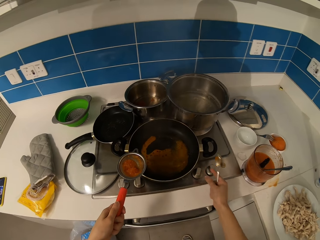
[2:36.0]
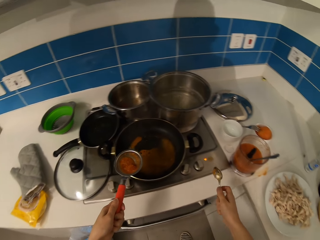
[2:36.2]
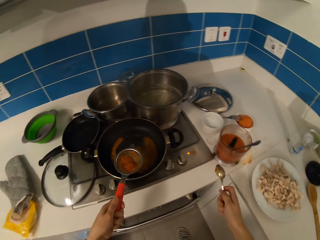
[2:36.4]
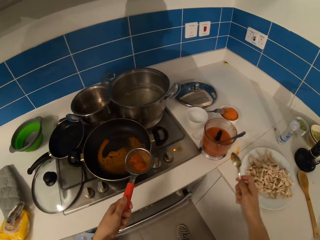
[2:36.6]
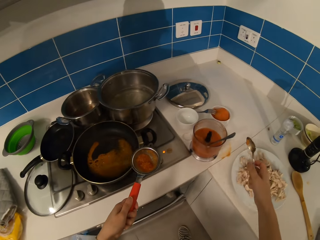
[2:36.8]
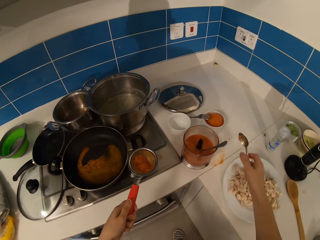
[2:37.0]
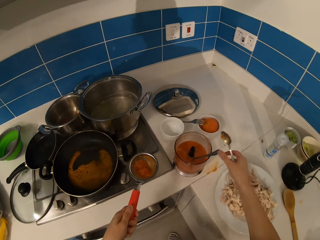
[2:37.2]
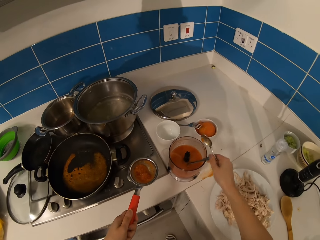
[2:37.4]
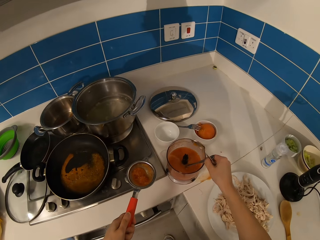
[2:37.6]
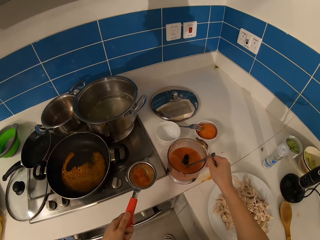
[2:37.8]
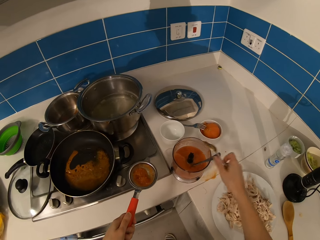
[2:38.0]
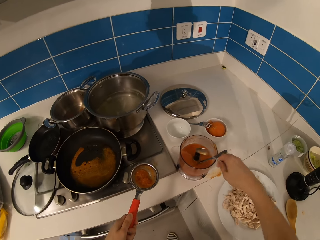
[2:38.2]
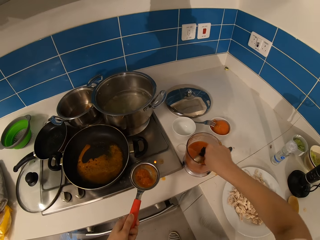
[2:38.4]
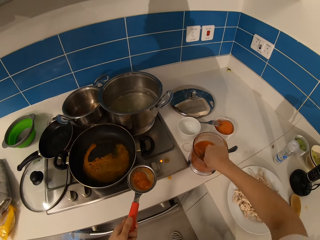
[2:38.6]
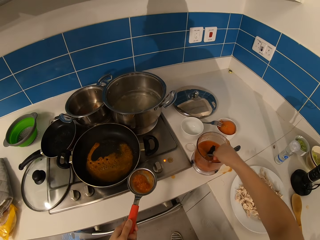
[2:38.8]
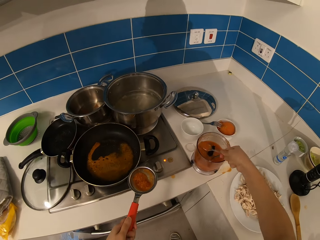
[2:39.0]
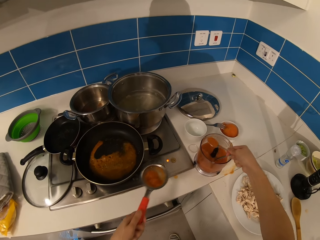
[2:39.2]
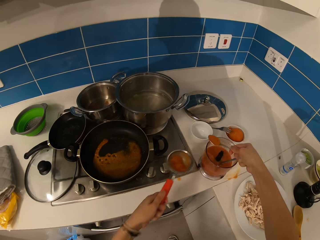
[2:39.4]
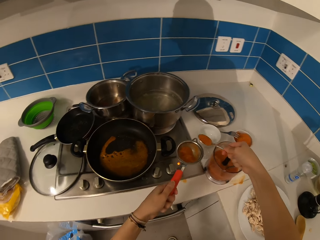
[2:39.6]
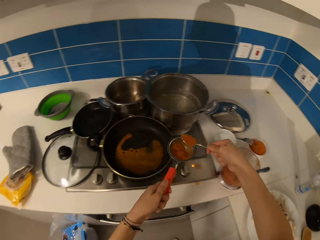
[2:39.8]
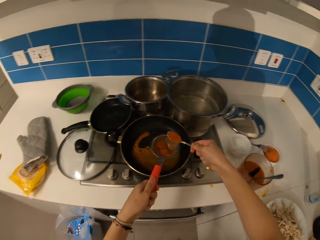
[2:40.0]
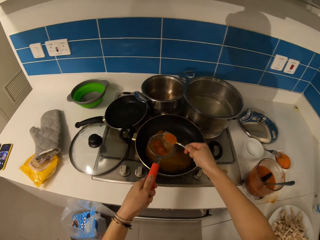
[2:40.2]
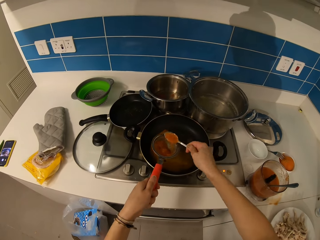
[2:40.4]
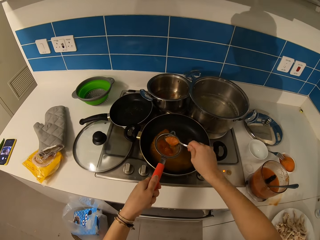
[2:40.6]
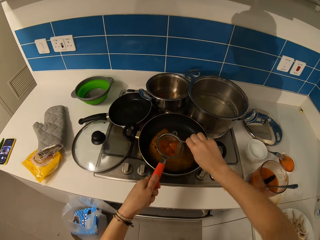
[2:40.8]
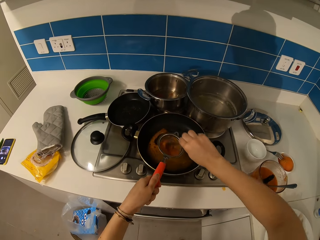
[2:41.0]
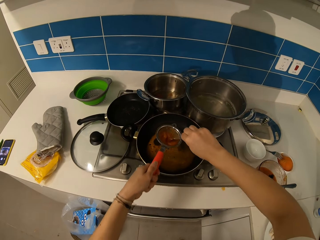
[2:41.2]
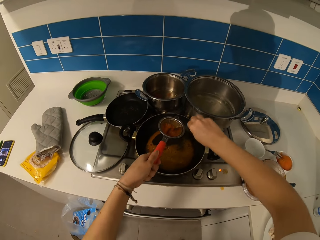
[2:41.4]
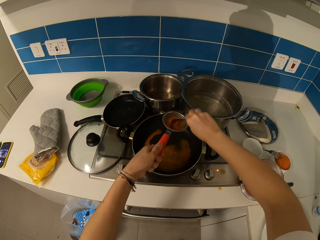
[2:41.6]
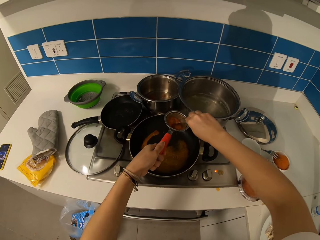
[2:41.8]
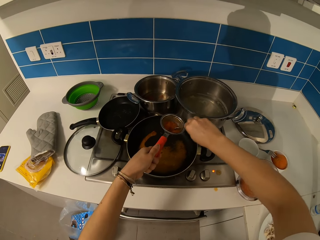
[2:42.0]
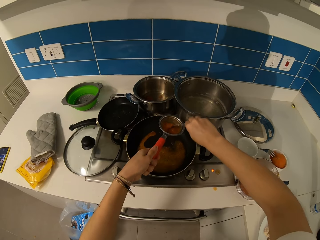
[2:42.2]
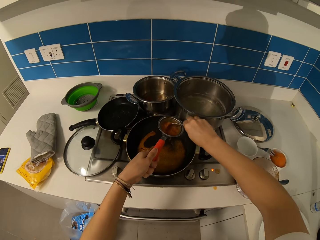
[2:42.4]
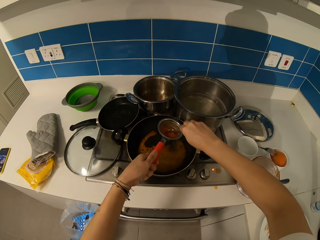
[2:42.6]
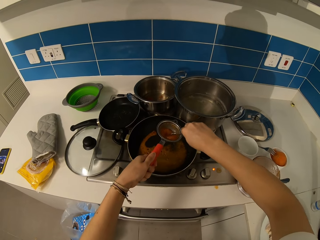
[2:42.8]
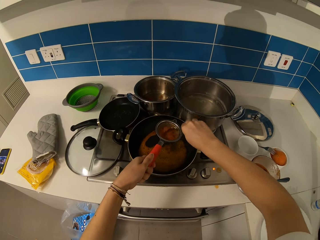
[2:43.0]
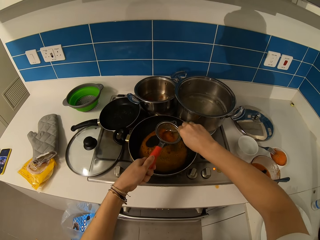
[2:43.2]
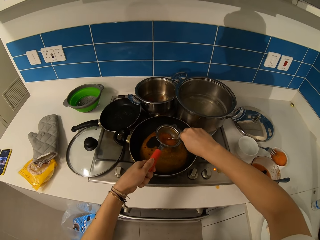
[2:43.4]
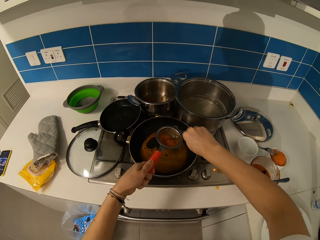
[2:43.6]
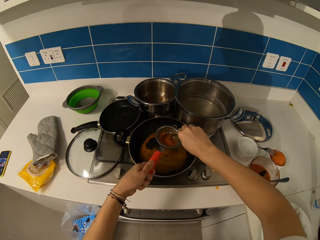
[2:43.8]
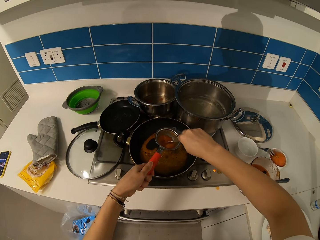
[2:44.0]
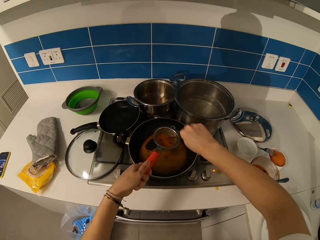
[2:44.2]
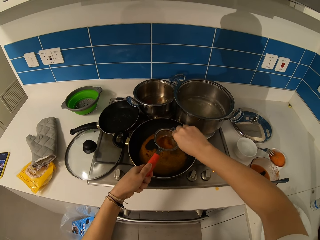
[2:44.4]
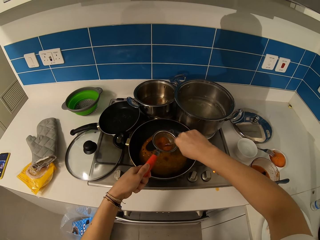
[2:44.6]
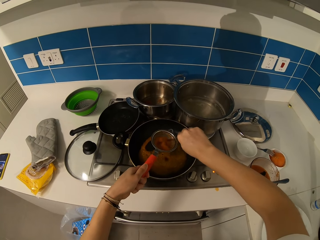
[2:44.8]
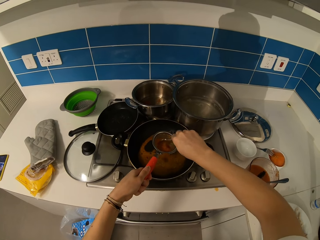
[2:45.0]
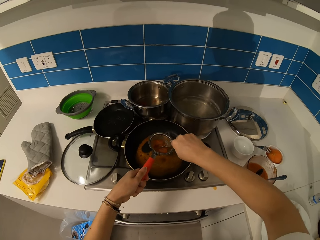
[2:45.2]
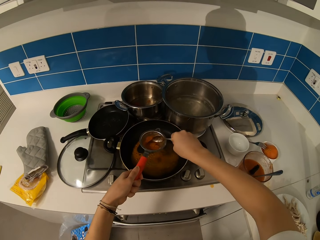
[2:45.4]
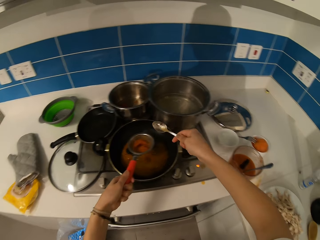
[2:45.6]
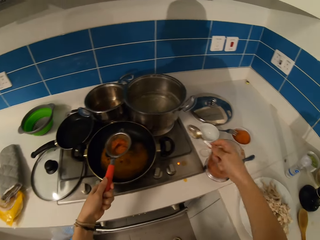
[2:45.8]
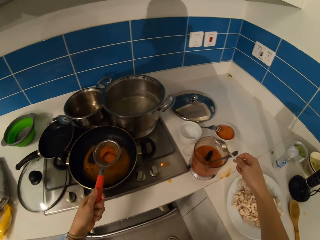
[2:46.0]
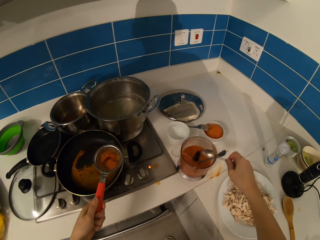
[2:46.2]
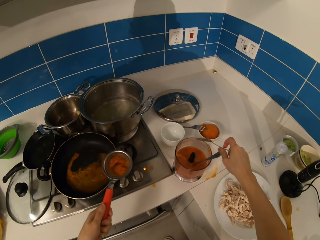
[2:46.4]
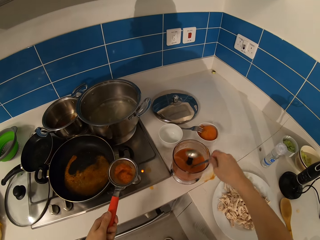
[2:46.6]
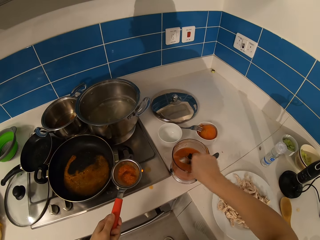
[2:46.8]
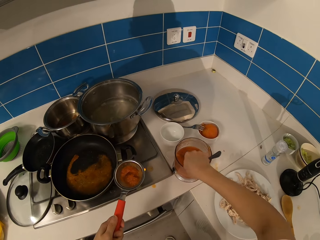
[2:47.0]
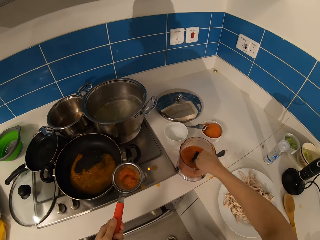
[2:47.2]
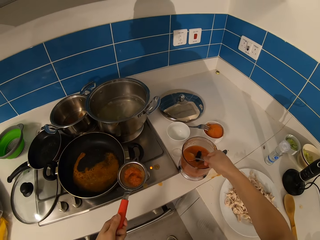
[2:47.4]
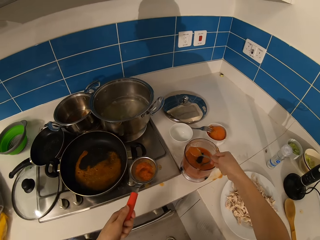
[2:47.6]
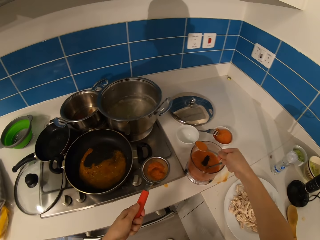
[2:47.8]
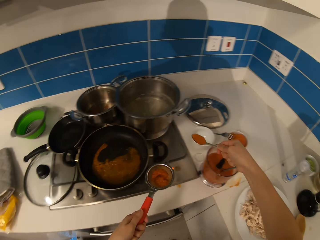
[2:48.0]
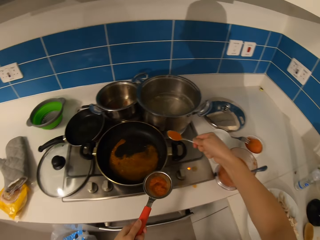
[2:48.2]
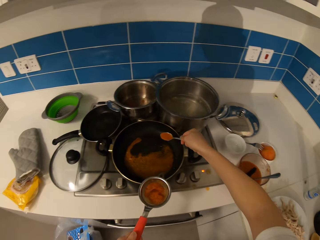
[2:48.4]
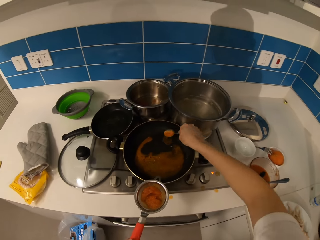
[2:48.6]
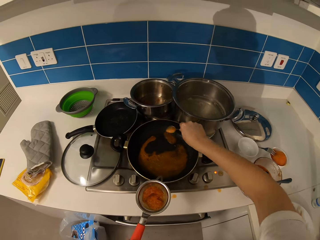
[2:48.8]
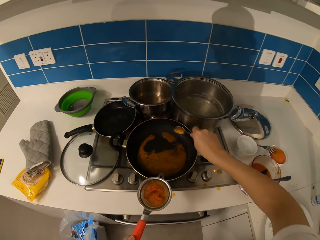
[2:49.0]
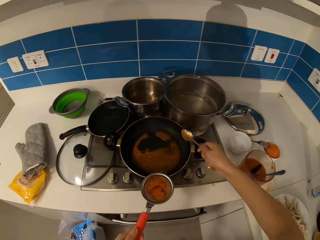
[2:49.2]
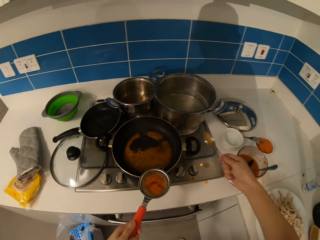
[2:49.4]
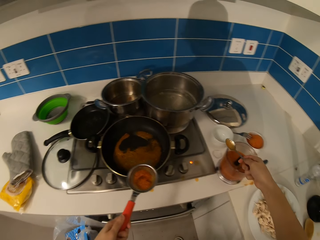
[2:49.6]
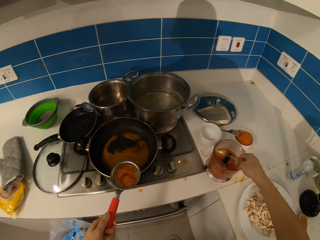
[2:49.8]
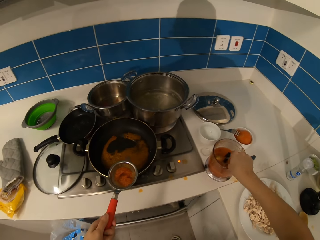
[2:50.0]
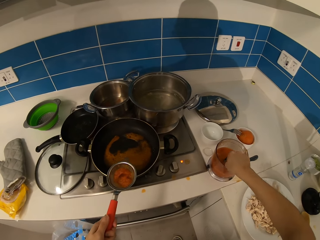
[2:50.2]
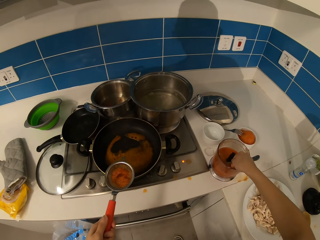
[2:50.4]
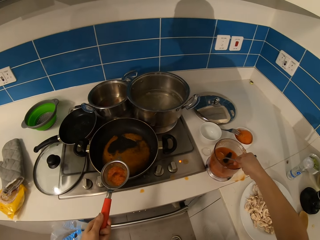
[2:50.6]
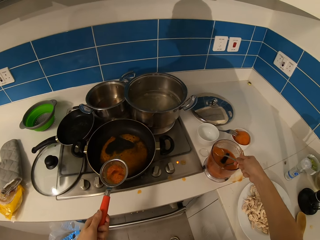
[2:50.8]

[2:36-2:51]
The camera wearer adjusts the gas cooker. They put the tomato paste in a sieve. They sieve the tomato paste. They put the tomato paste in a cooking pan.

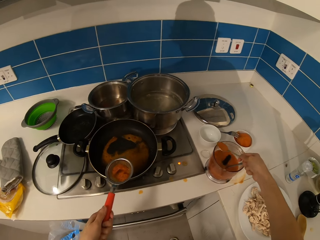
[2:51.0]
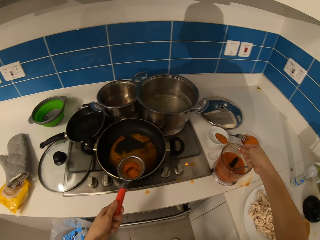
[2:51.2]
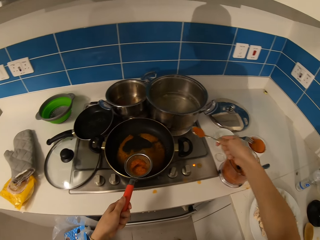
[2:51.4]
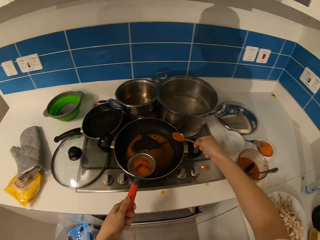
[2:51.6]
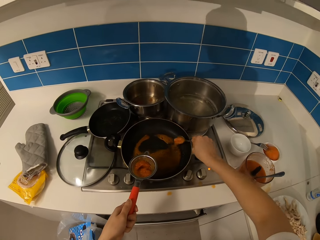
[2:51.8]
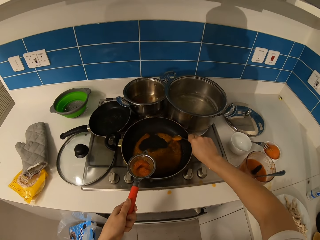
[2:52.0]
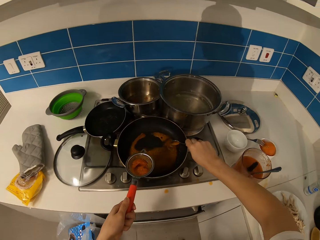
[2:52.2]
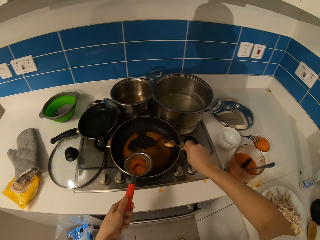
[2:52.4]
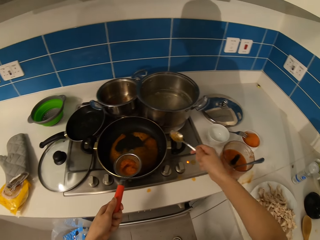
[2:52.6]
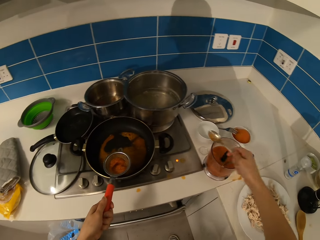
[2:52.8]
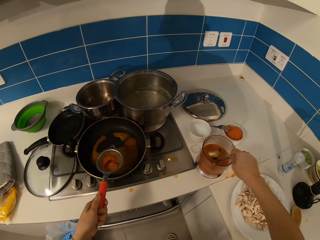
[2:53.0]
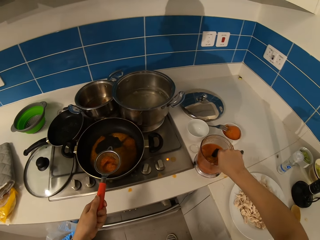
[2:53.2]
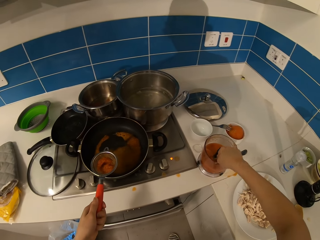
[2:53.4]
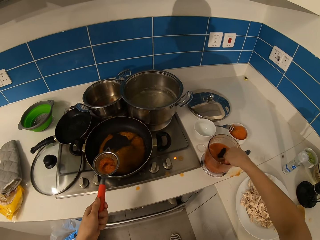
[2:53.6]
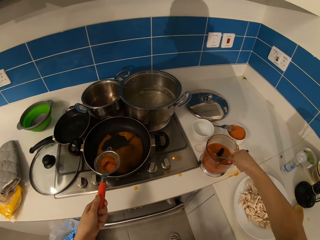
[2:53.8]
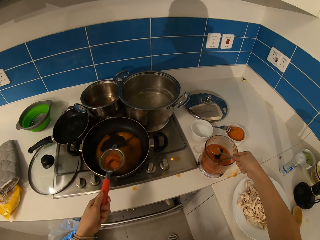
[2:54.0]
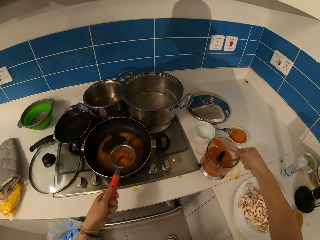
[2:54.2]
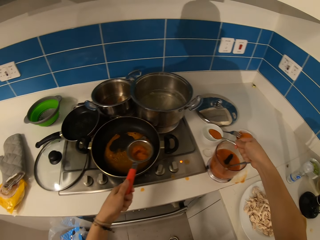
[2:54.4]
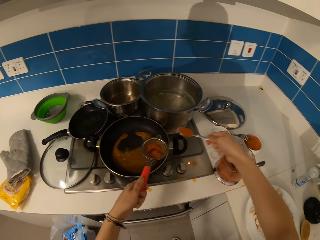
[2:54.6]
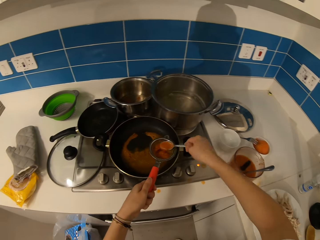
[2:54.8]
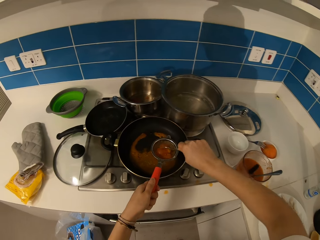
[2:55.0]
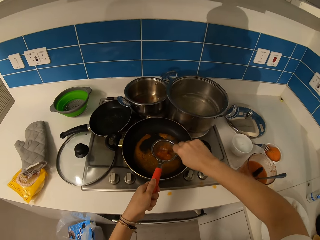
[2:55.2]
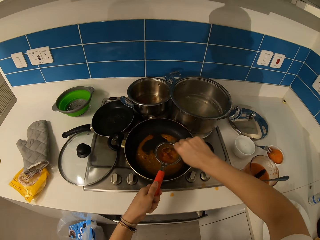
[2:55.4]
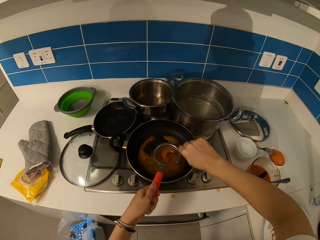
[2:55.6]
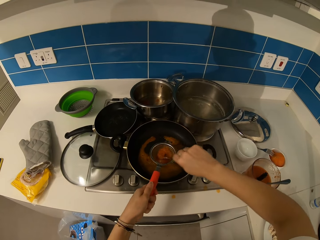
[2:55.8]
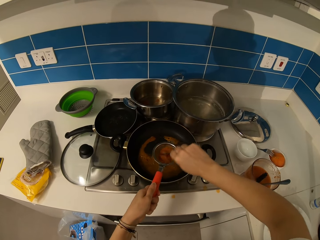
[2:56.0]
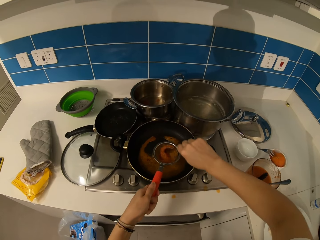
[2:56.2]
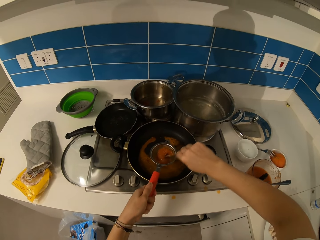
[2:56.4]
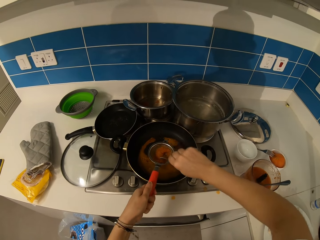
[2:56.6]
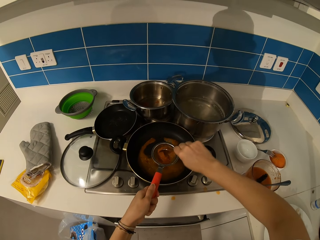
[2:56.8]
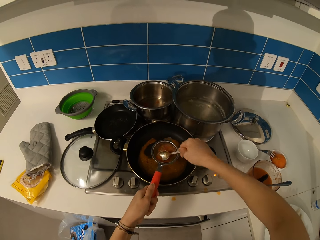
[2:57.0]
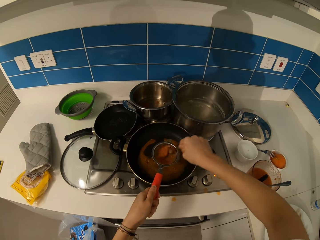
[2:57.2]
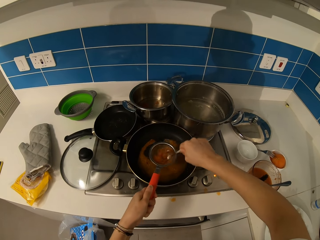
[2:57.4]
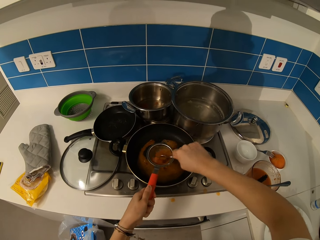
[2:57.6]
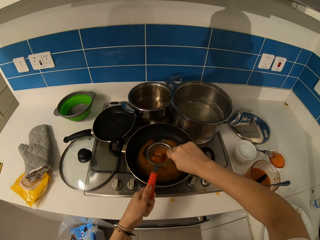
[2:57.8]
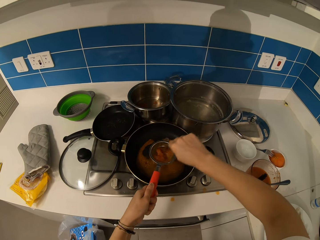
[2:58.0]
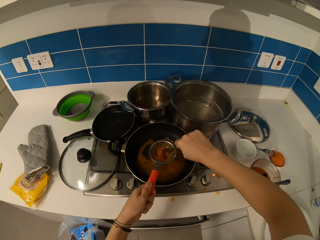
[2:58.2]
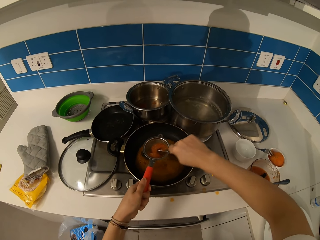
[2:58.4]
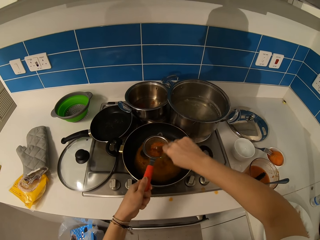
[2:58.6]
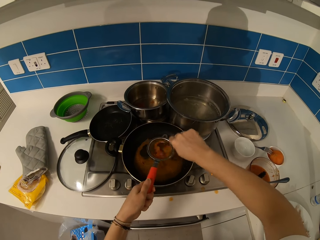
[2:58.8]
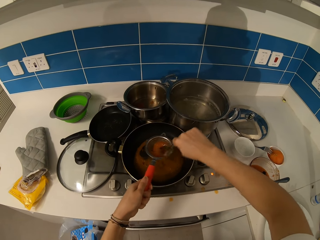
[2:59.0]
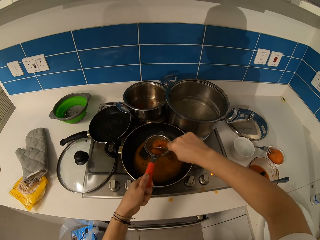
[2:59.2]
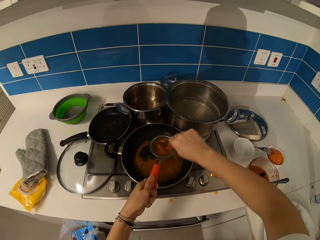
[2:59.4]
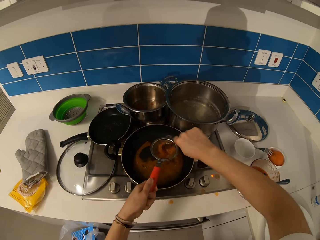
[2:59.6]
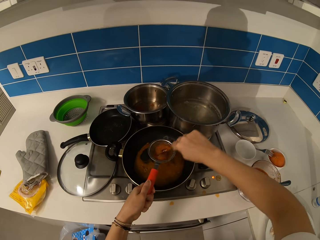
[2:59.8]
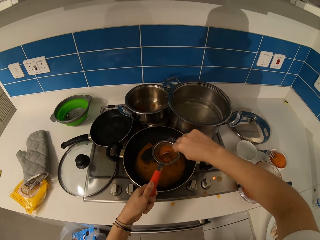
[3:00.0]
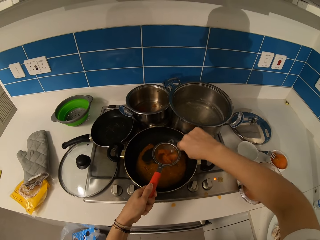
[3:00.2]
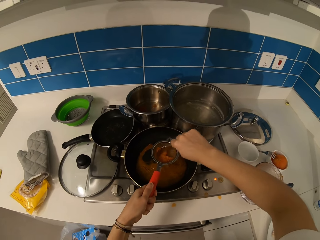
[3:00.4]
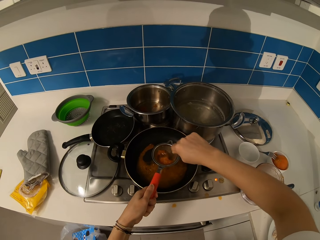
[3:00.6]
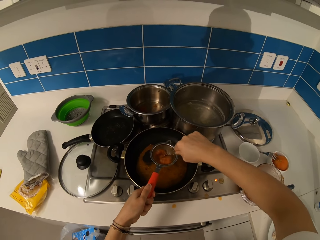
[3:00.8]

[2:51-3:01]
The camera wearer puts the tomato paste in a sieve. They sieve the tomato paste.
